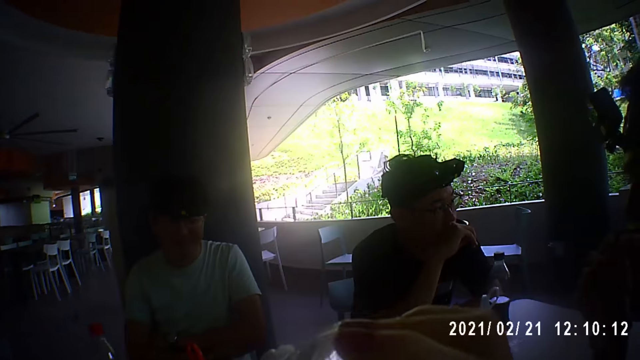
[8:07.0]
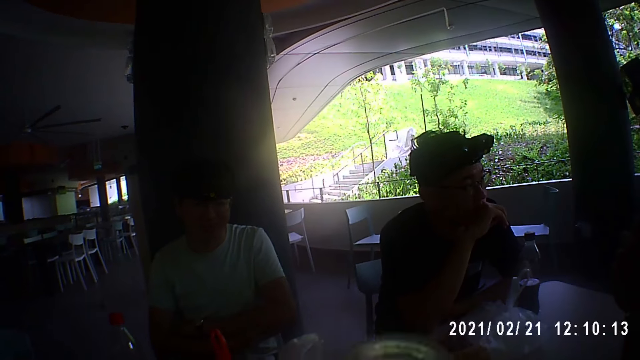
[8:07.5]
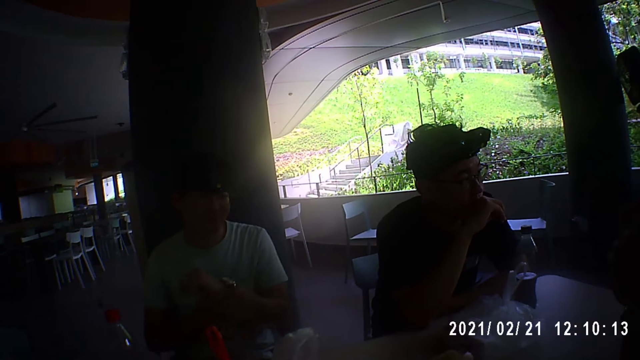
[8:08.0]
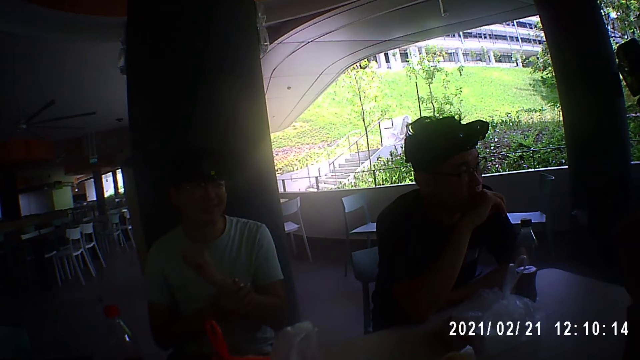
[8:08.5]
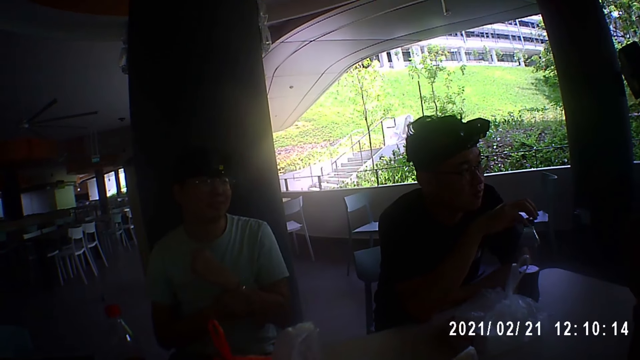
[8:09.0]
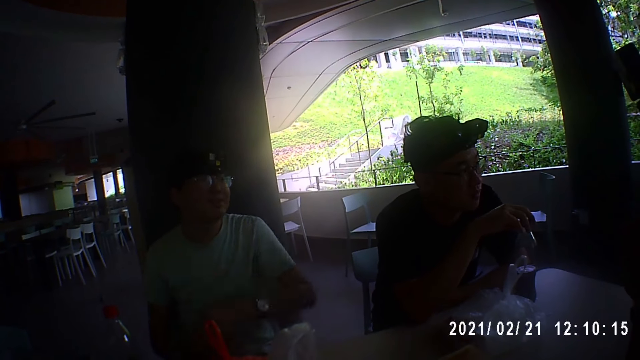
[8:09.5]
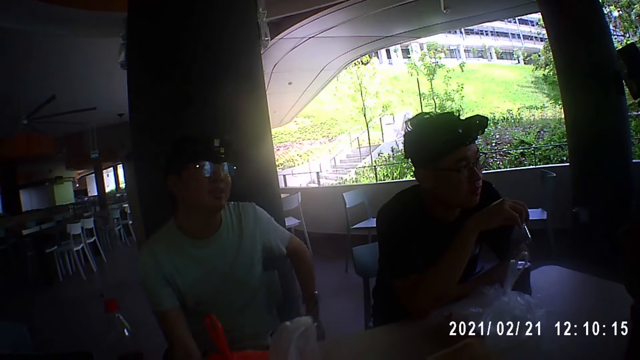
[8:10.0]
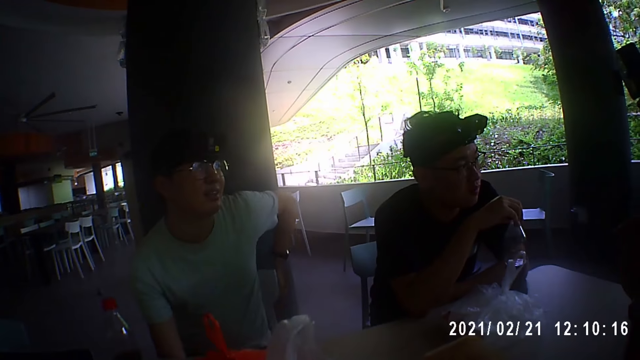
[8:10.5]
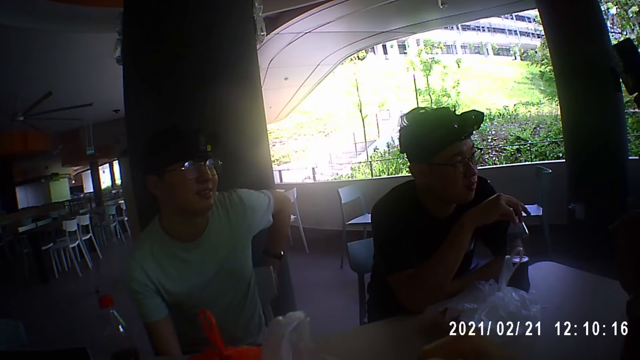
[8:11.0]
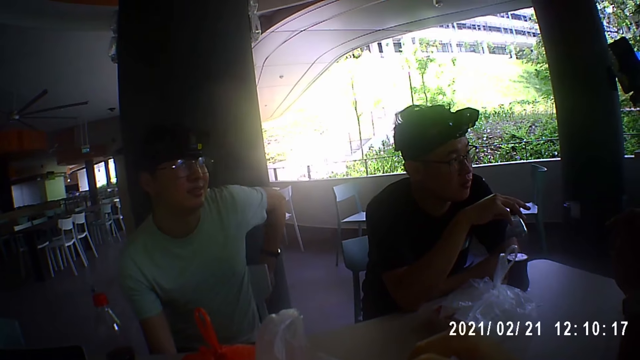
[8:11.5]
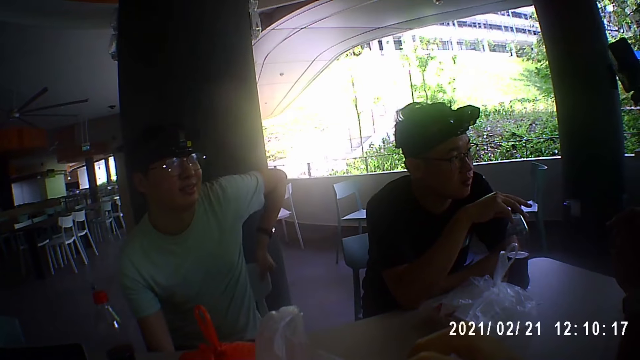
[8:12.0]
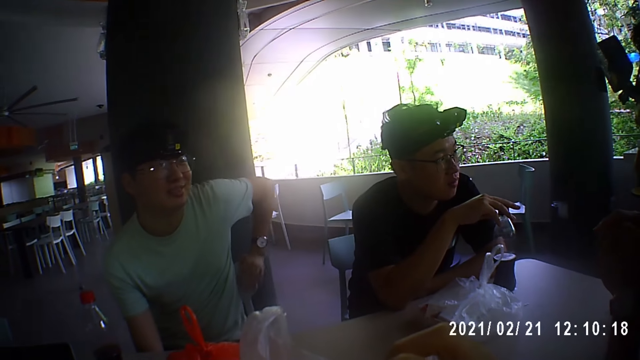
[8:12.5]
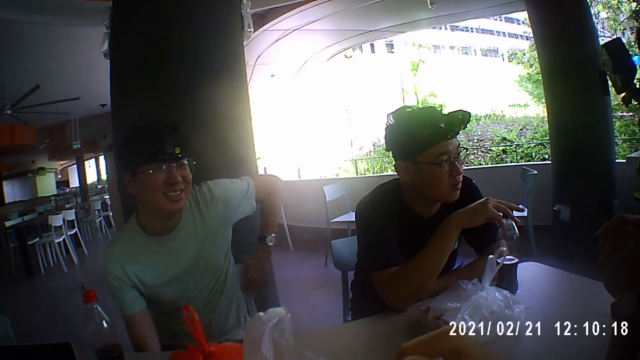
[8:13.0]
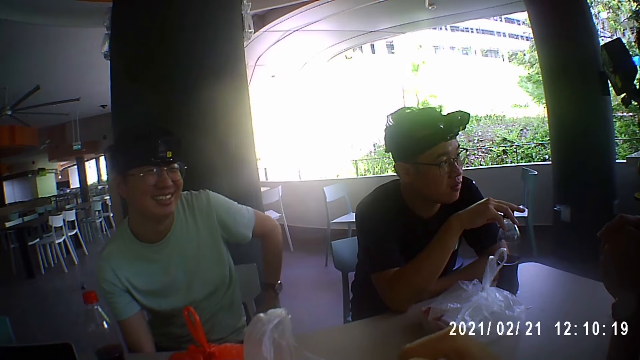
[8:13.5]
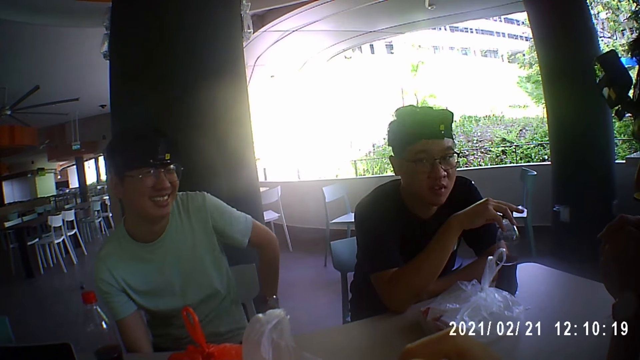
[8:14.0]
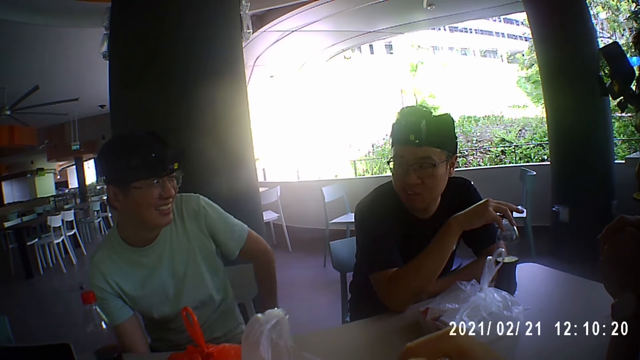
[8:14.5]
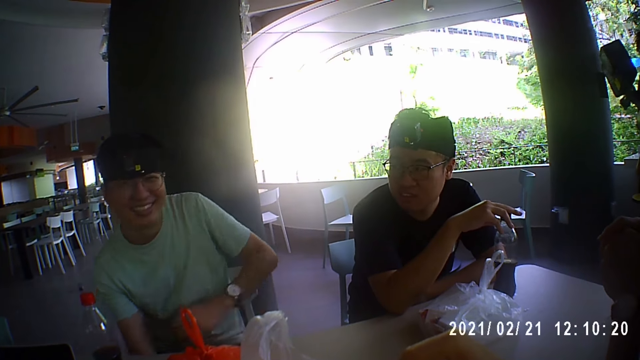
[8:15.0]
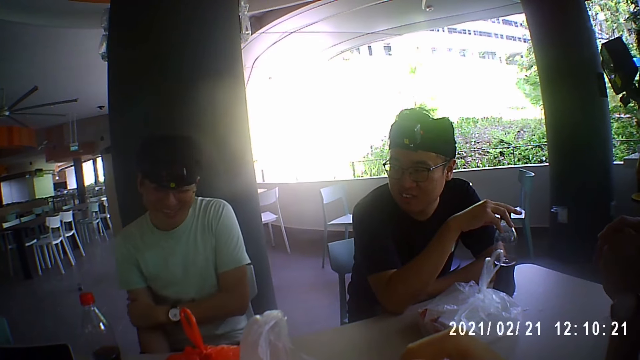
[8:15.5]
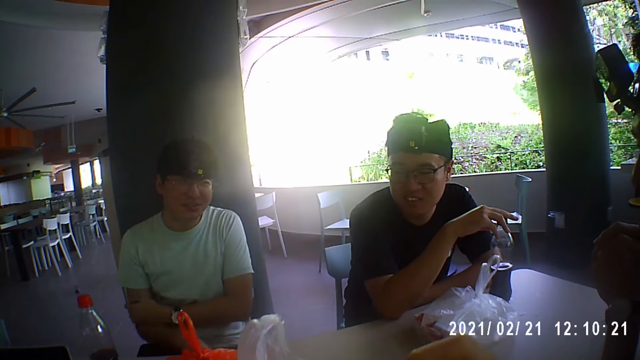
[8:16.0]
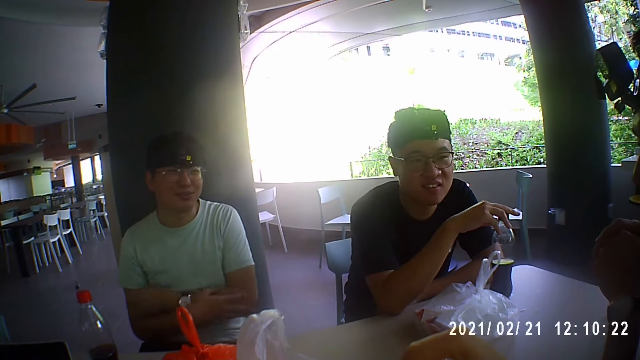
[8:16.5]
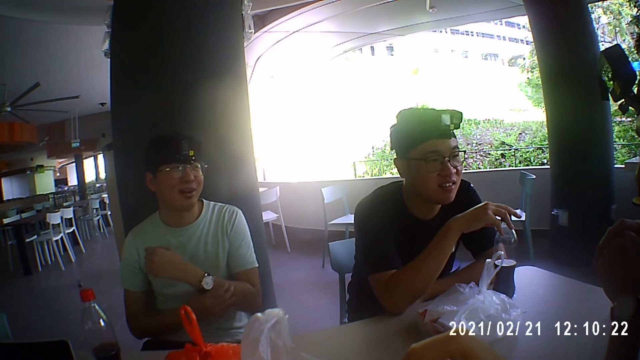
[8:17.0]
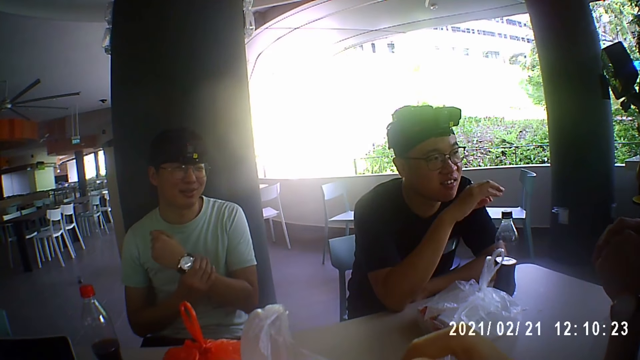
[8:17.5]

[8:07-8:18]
A man talks. The camera wearer drinks from the bottle.

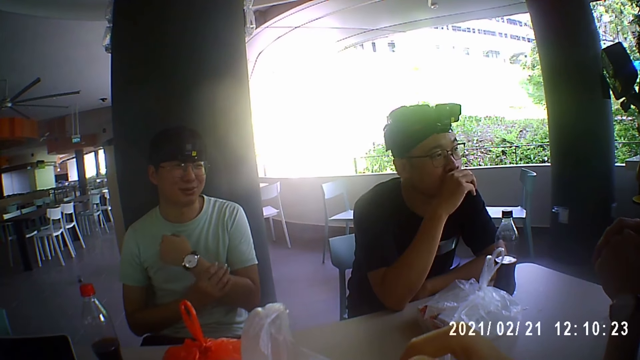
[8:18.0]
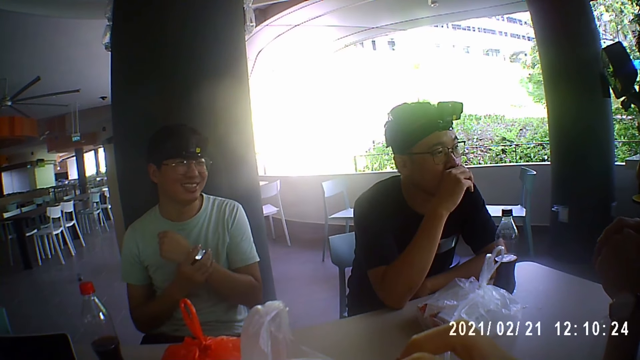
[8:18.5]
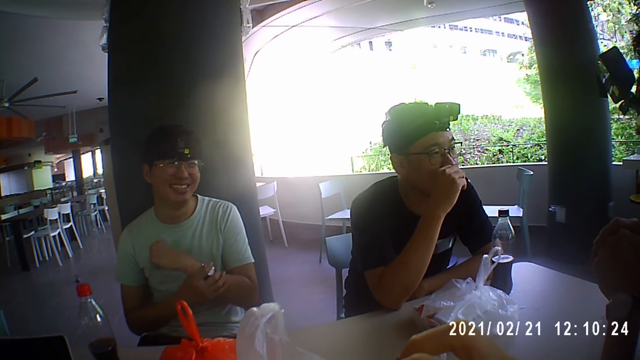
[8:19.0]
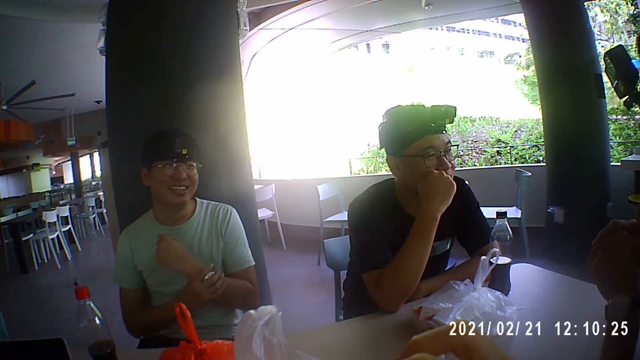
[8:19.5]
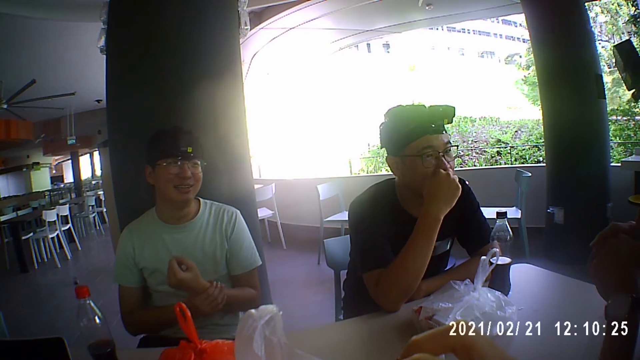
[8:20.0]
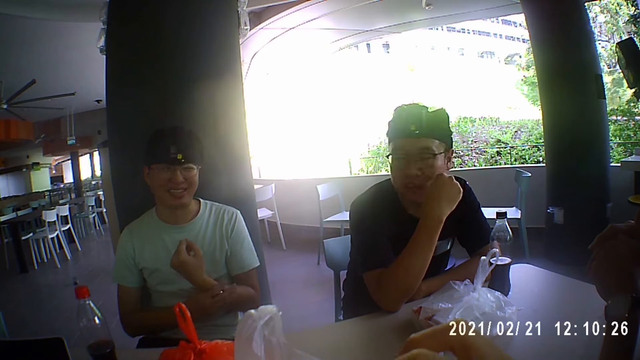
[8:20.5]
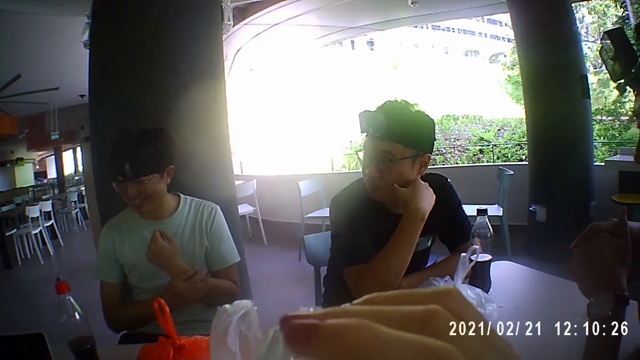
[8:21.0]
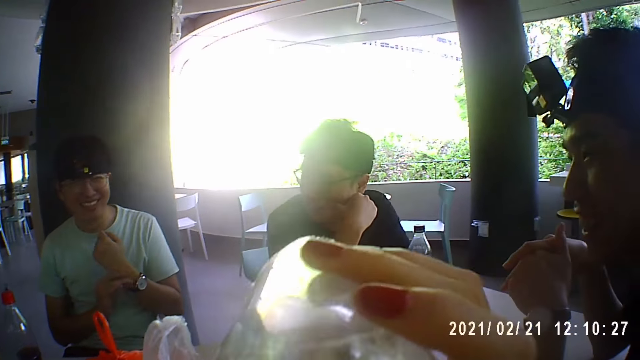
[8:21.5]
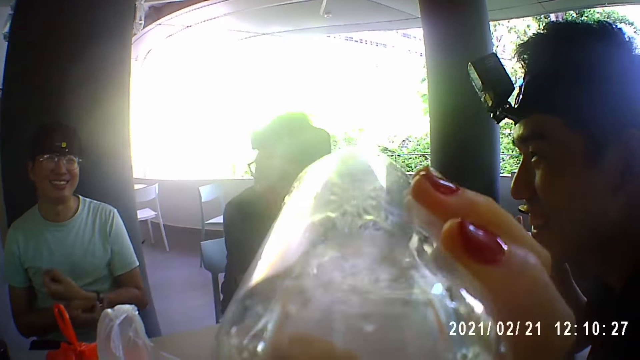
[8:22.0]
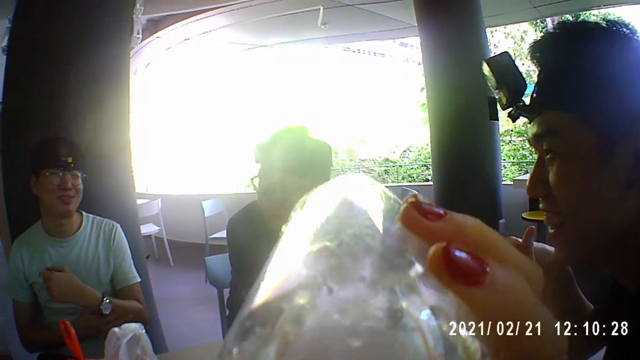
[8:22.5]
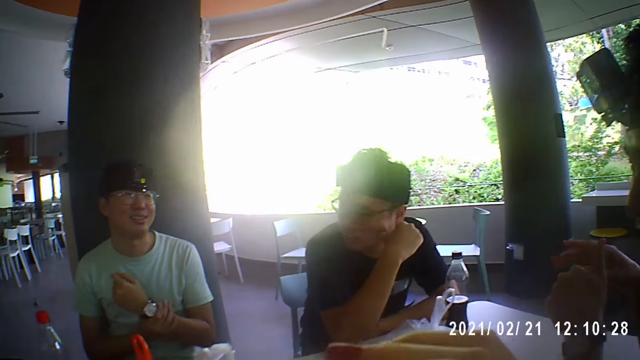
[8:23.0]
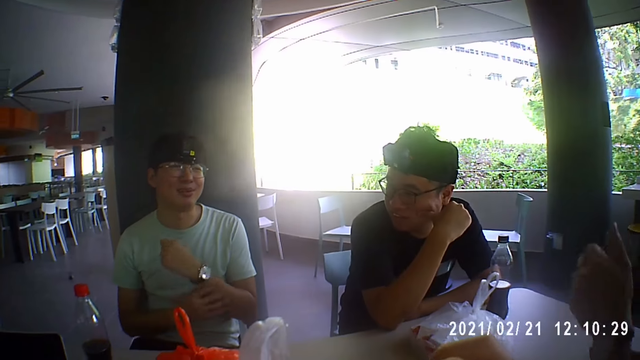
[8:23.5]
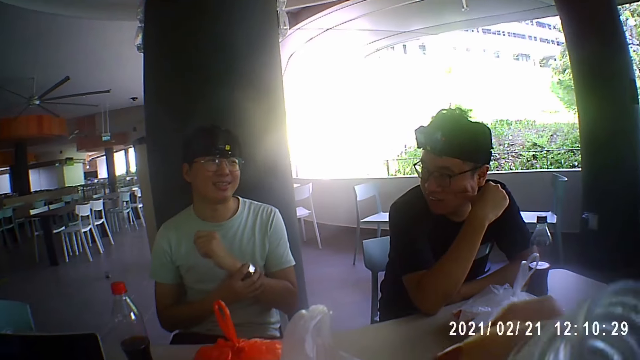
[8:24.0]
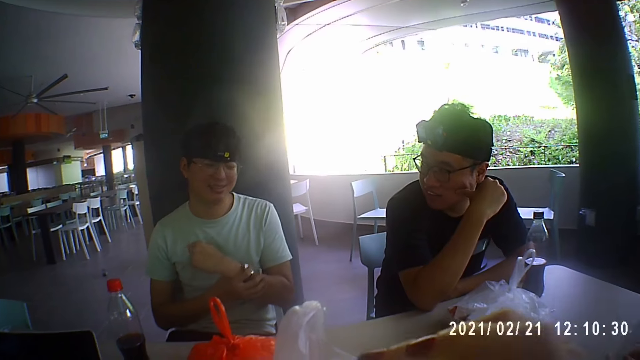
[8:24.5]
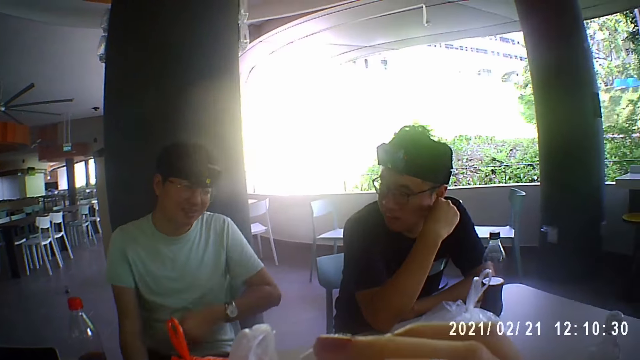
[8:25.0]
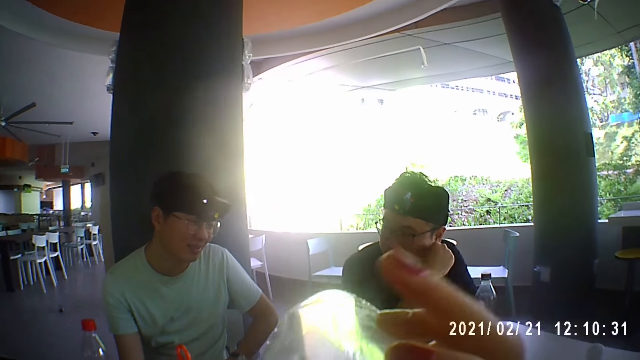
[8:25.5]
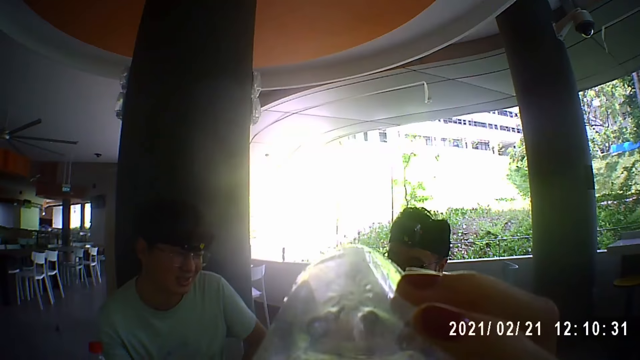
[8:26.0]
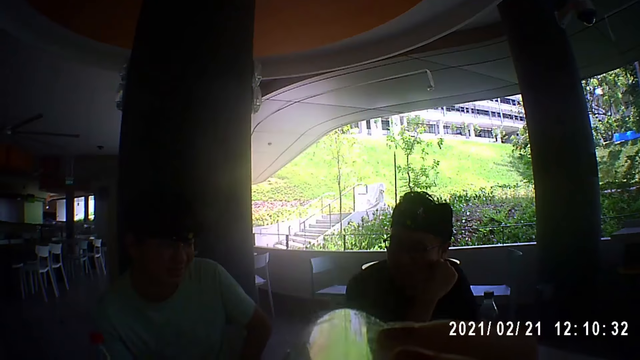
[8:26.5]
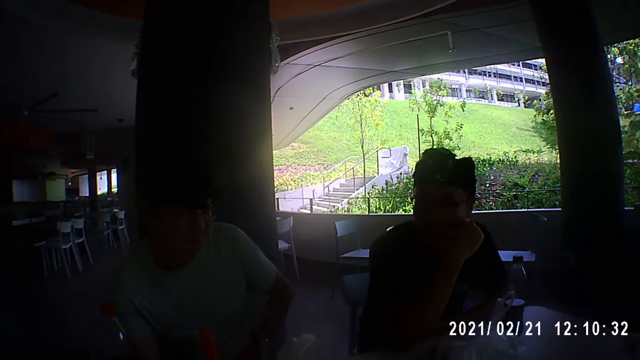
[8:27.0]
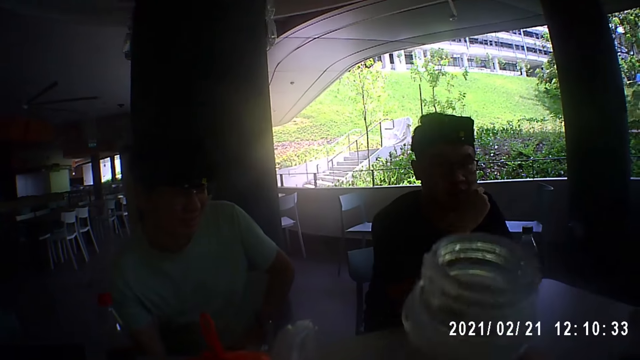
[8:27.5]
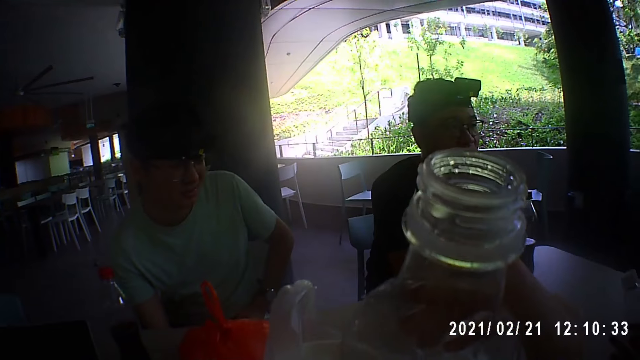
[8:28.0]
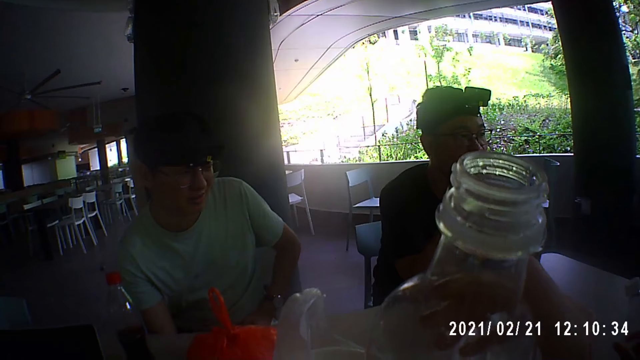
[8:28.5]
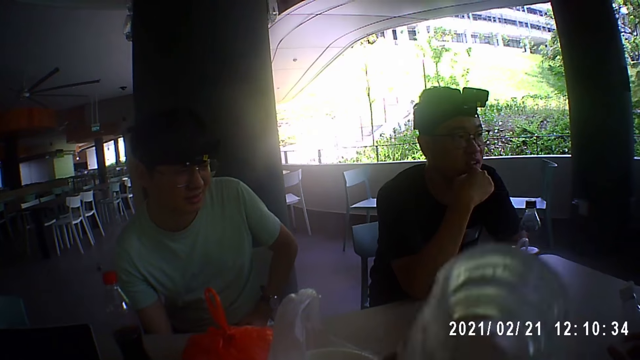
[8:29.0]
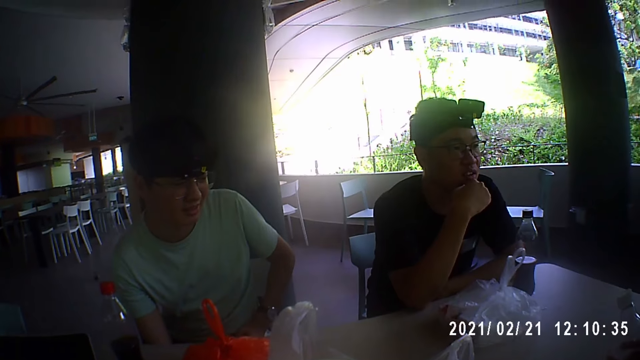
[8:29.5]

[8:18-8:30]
A man touches his hands. The camera wearer drinks water.
